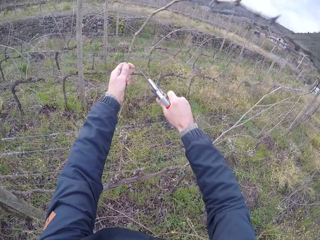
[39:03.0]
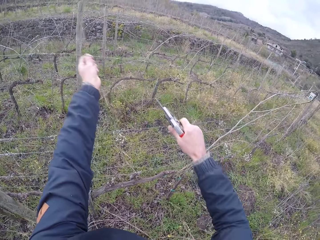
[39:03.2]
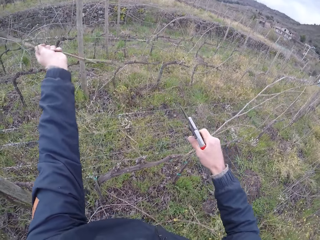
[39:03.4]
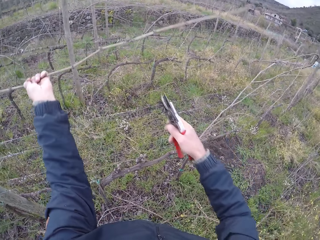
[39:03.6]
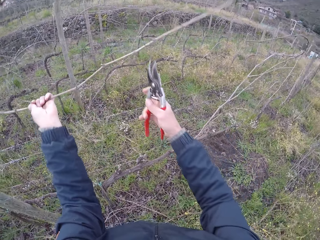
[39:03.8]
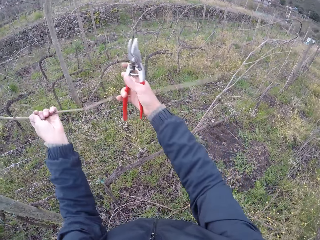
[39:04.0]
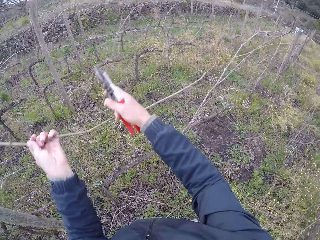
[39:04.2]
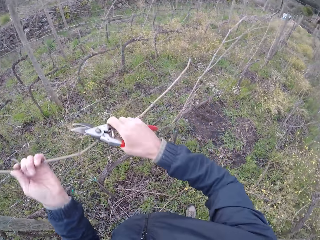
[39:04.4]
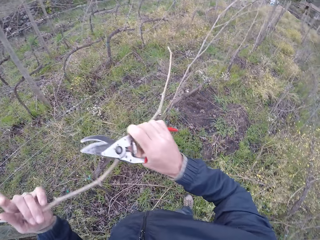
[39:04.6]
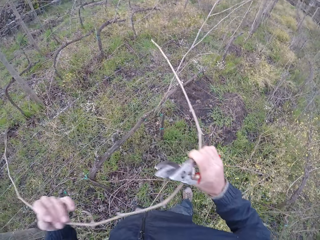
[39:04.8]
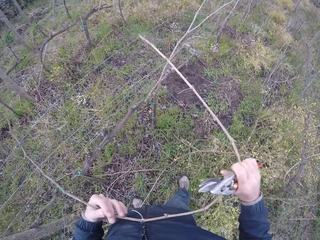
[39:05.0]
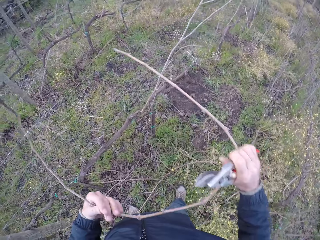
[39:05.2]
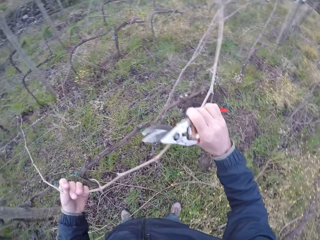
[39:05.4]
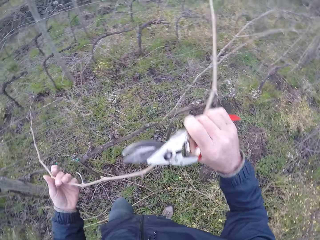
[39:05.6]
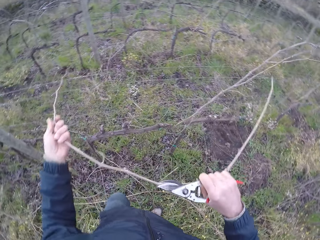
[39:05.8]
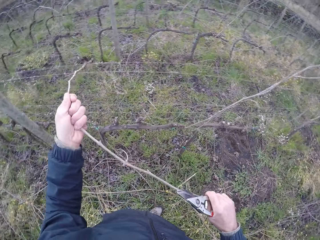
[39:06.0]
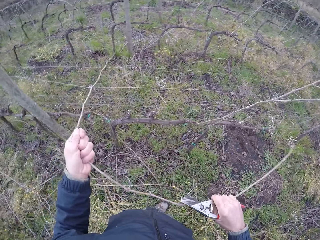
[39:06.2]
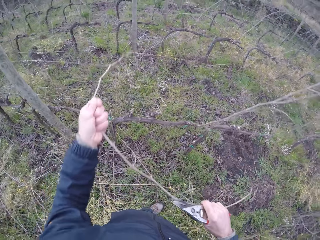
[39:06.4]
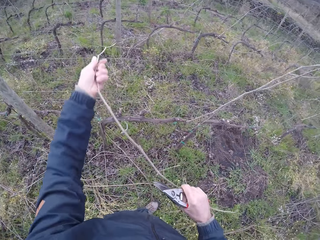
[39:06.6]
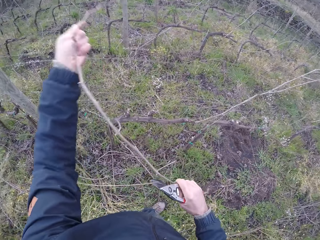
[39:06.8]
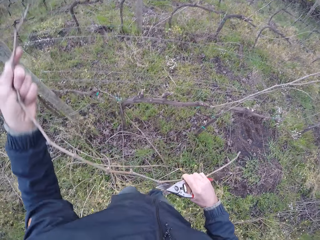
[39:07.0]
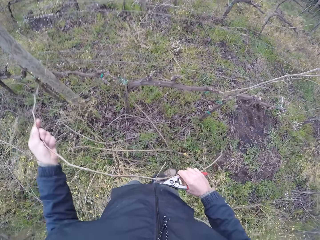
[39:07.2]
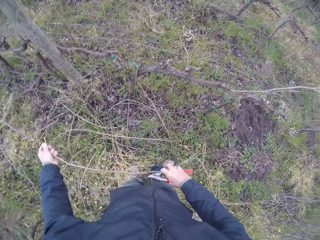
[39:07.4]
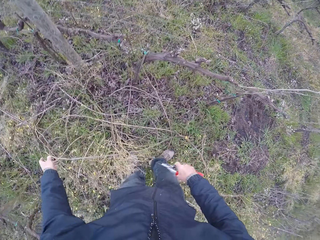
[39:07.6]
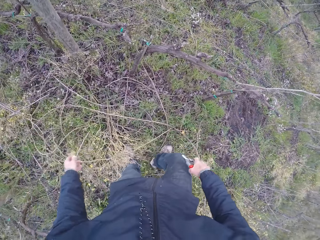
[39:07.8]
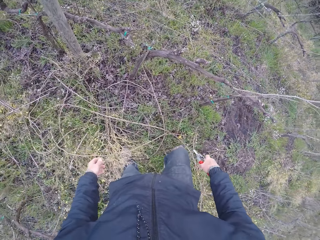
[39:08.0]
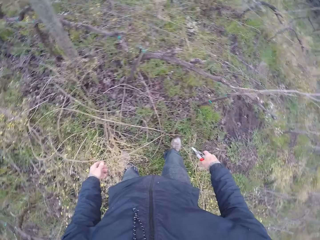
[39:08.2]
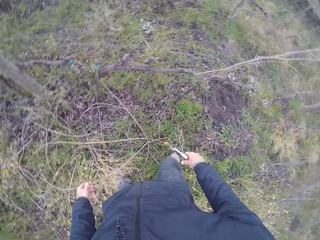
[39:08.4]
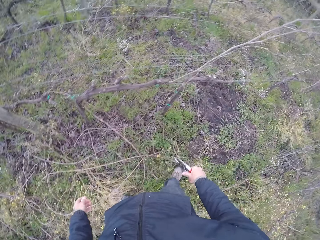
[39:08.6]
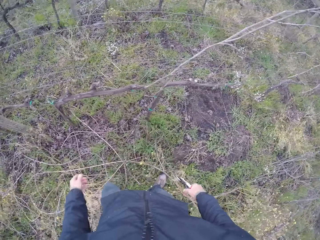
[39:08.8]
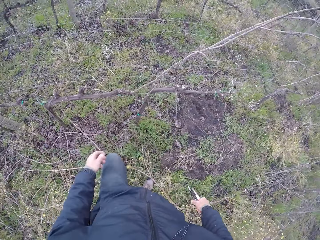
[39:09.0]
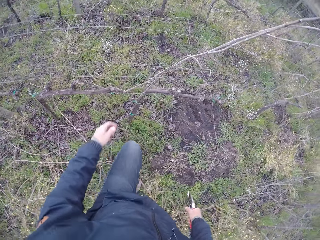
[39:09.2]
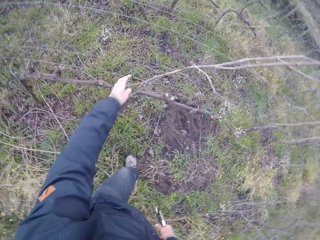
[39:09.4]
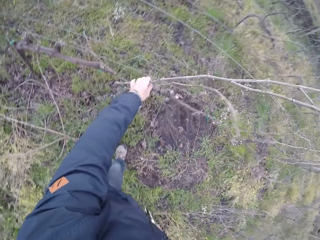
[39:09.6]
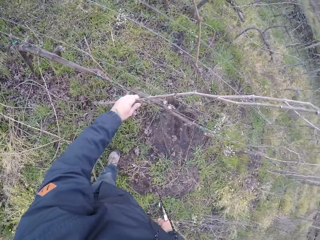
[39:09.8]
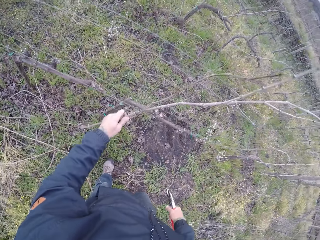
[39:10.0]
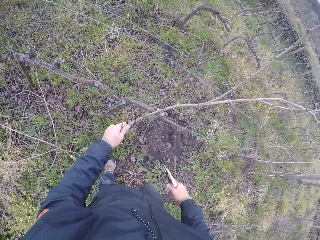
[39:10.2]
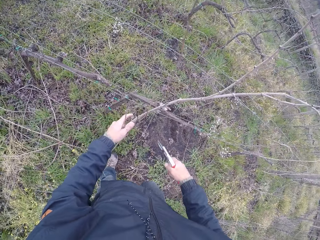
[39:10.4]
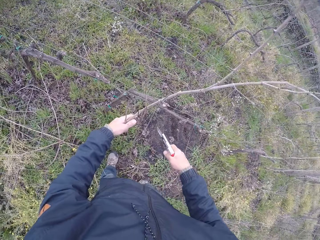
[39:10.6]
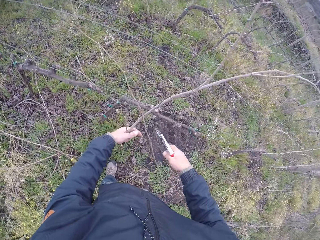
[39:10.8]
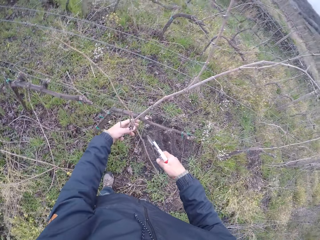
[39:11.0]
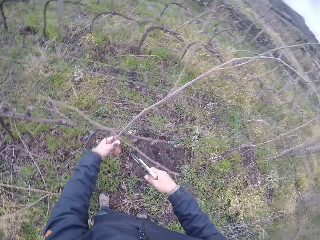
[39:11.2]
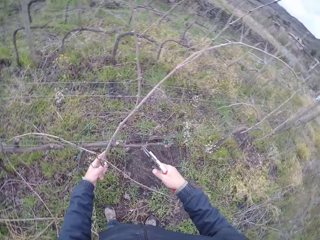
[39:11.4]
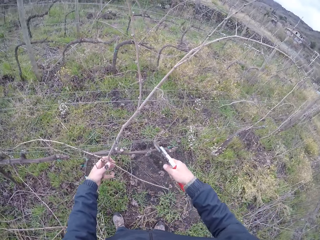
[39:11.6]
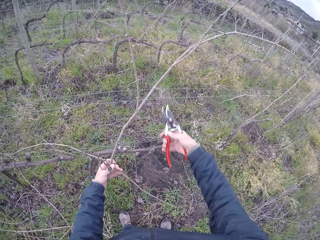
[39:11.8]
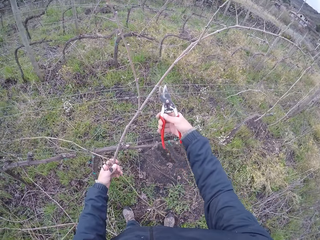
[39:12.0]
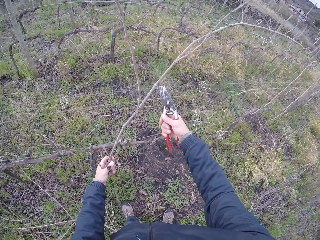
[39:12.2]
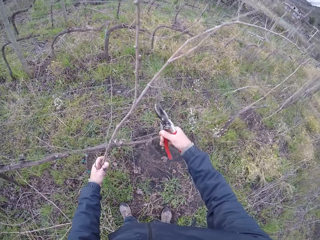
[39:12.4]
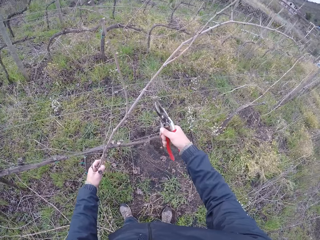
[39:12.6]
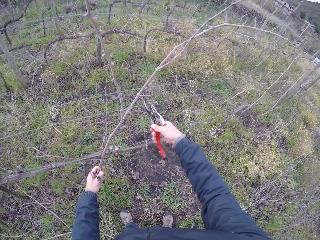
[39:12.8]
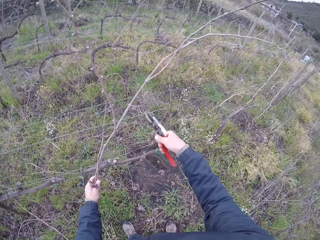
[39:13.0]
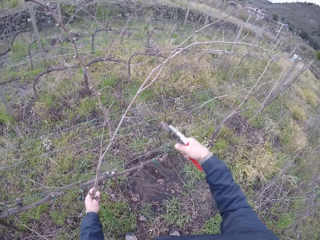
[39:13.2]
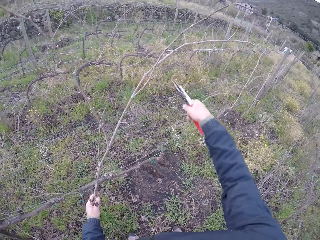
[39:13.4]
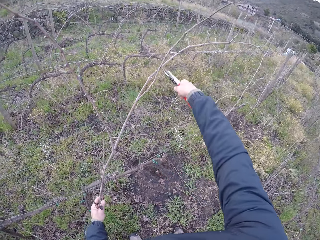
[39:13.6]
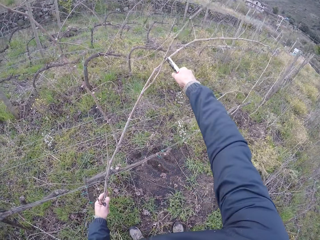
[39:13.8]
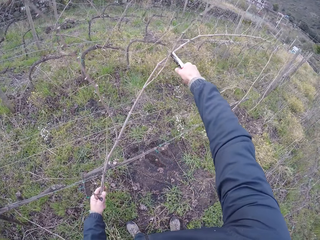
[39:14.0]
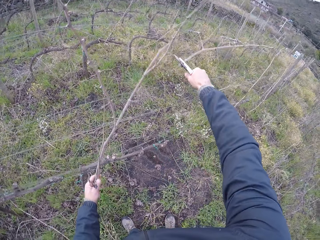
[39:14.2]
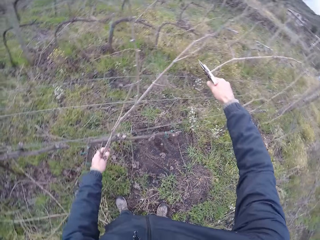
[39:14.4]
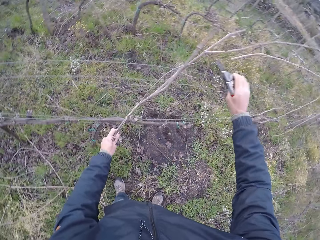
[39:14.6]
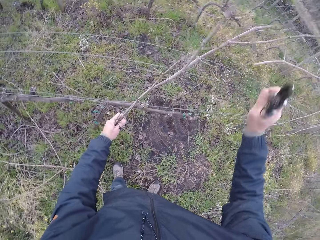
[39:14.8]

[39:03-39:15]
The camera wearer holds a twig on the fence with his left hand. He cuts the twig on the fence with the pruner in his right hand. He removes the twig from the fence with both hands. He drops the twig on the ground with both hands. He drags two twigs on the fence with his left hand. He cuts some creepers off the twigs with the pruner in his right hand.

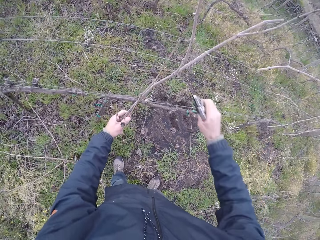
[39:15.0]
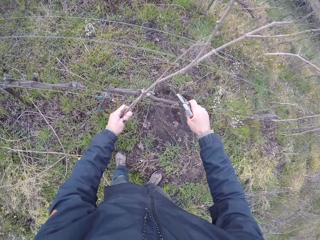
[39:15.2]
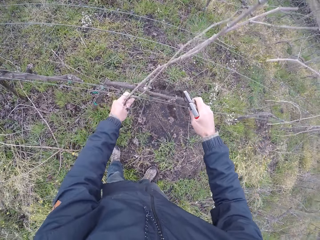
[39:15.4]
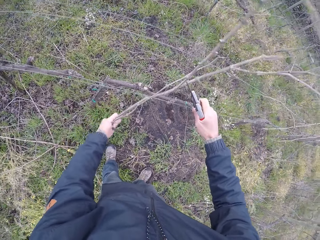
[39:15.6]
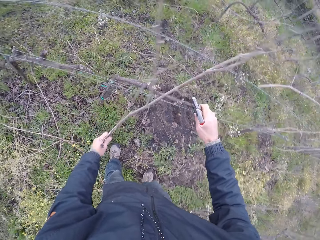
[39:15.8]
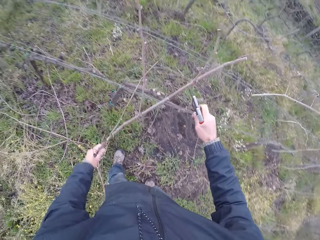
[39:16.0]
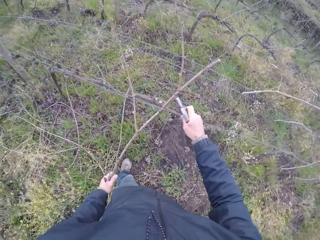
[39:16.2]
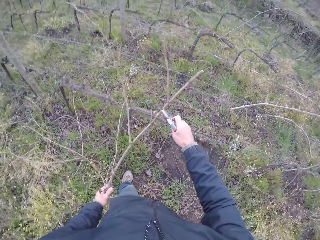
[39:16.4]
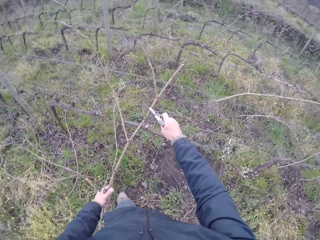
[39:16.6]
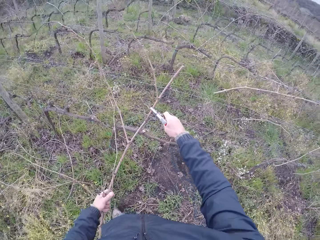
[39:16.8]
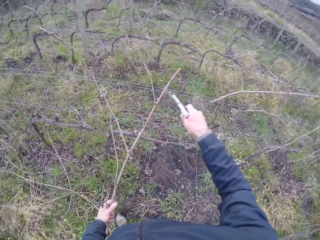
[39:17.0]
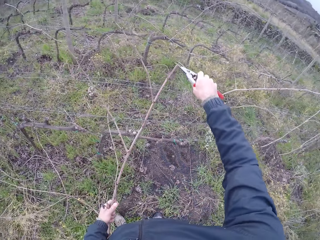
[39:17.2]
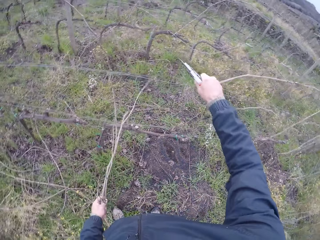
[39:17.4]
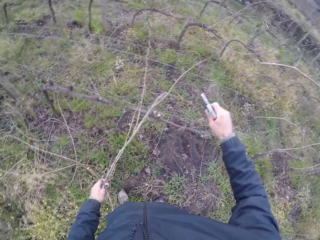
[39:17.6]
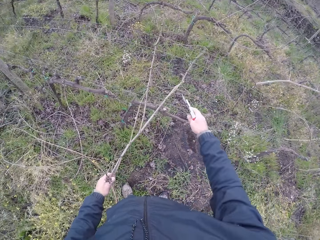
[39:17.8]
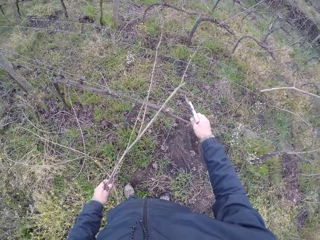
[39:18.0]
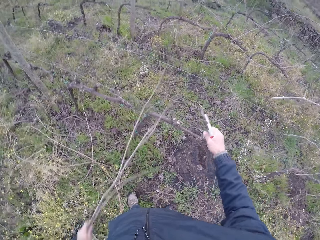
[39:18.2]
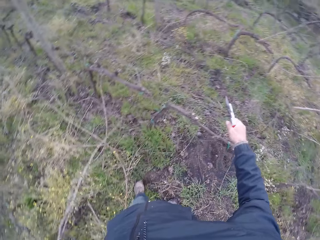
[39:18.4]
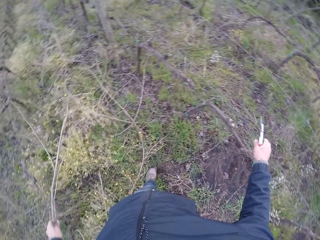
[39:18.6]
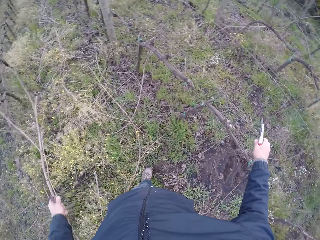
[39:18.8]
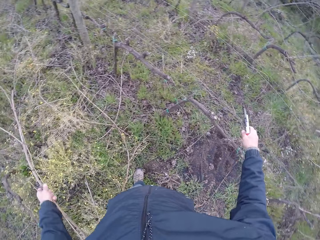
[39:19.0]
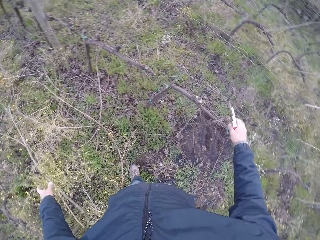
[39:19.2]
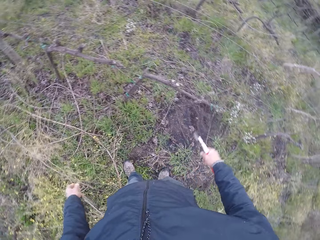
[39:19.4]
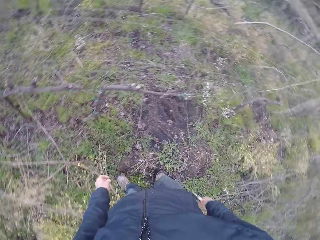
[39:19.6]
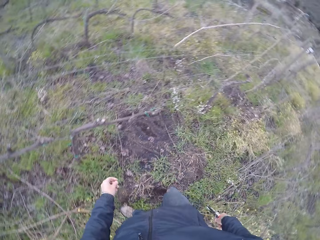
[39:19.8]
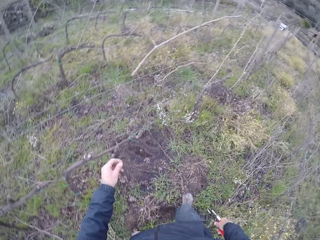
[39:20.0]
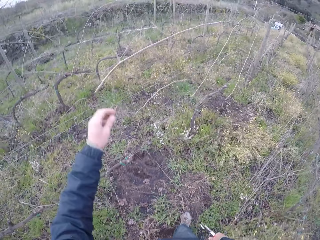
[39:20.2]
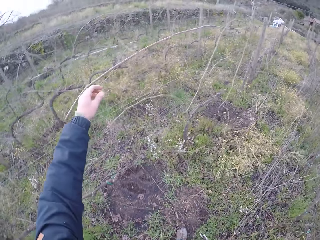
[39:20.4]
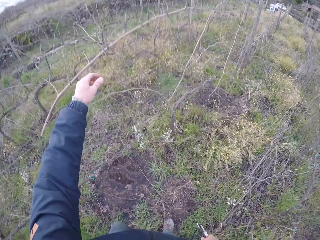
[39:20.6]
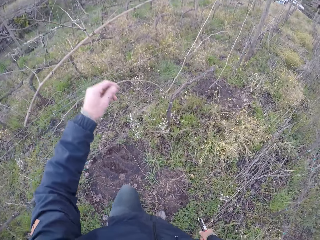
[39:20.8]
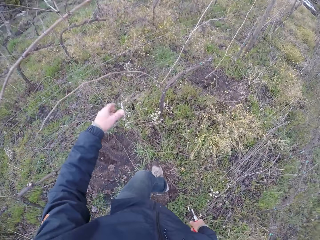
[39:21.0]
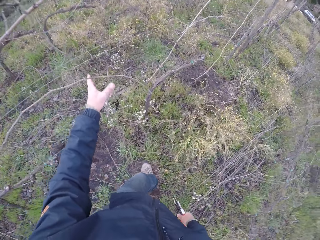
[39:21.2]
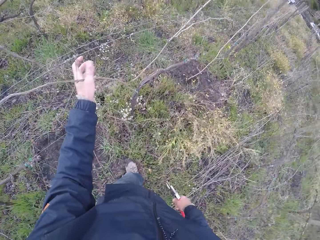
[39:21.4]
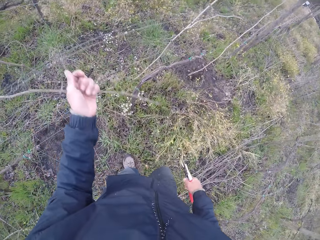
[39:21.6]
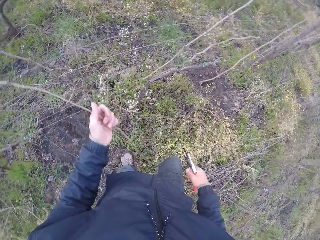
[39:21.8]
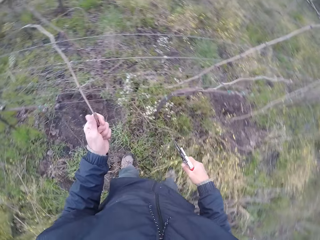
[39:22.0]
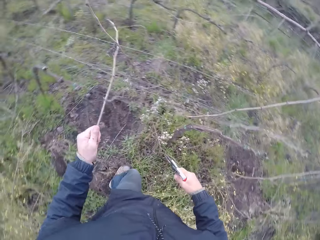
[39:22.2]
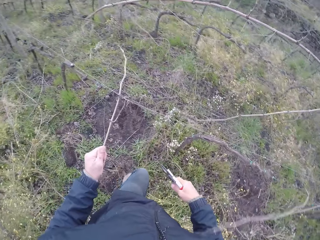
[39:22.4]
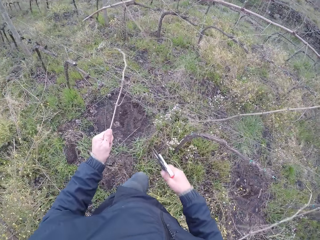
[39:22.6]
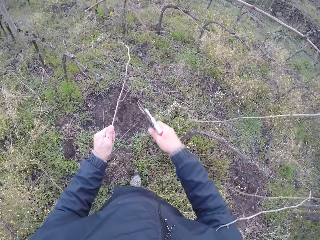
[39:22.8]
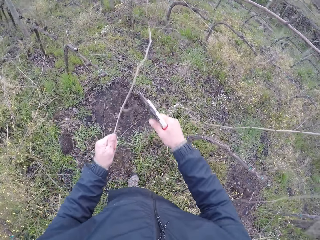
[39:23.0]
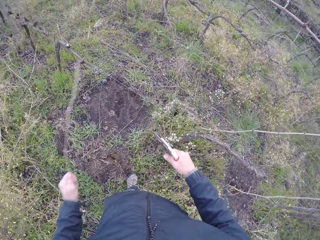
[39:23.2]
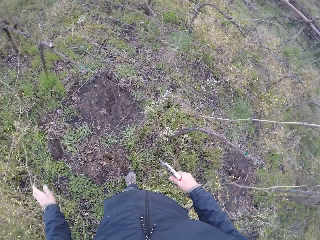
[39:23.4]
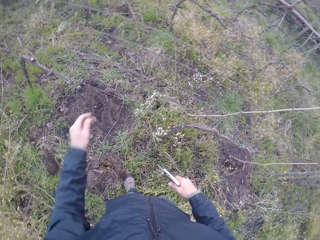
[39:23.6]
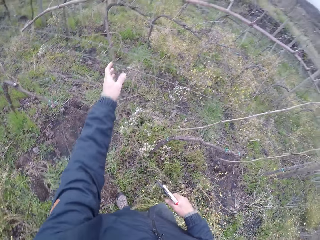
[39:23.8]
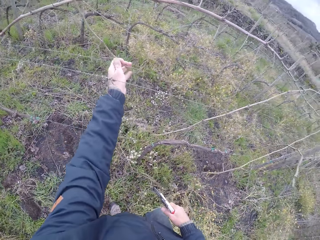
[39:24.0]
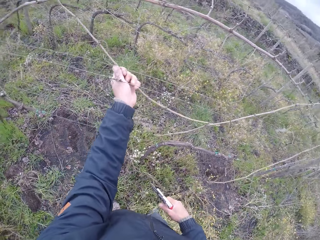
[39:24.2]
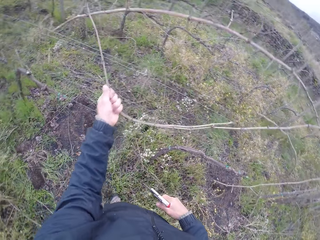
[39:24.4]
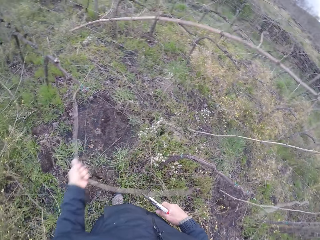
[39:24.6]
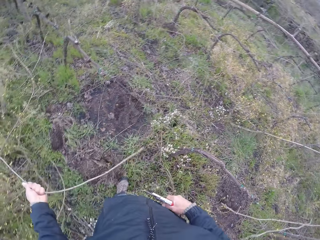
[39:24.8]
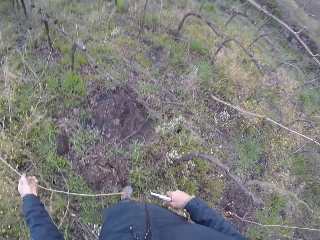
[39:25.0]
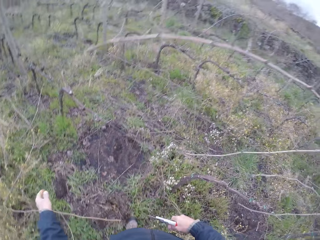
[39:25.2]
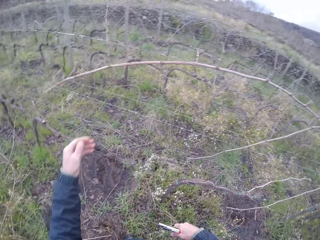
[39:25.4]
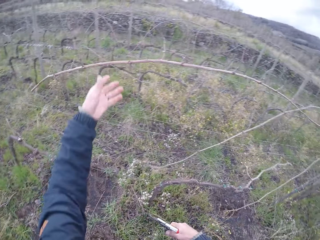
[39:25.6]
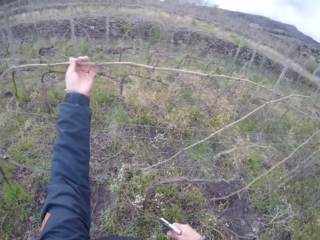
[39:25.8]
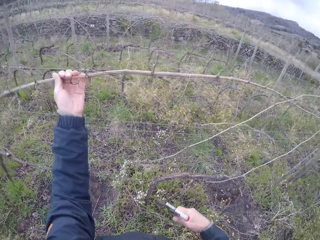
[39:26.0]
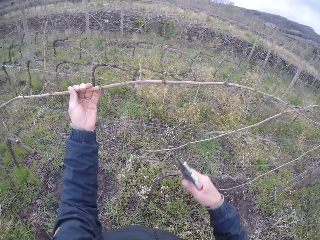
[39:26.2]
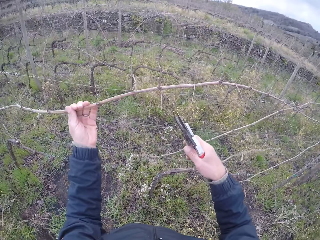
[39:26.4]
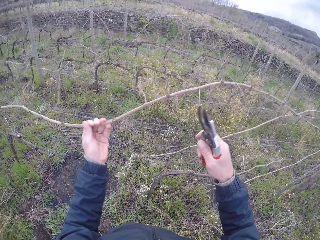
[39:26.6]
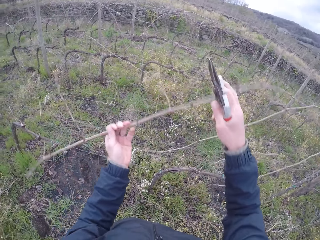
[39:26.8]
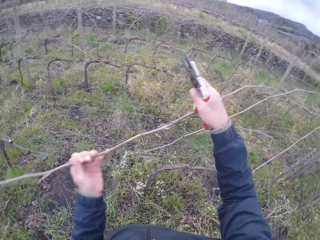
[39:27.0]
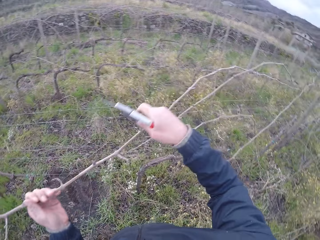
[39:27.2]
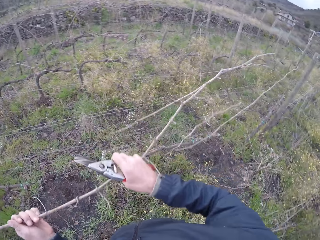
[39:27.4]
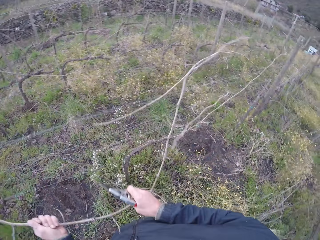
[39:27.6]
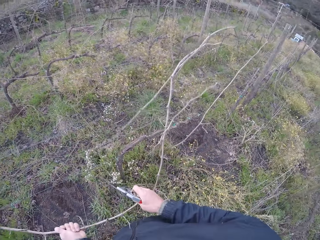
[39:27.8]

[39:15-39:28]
The camera wearer removes the twigs from the fence with both hands. He drops the twigs on the ground with his left hand. He walks along the fence. He drags a twig on the fence with his left hand. He cuts a branch of the twig with the pruner in his right hand. He removes the twig from the fence with his left hand. He removes a twig on the fence with his left hand. He drops the twig on the ground with his left hand. He drags a twig on the fence with his left hand. He drags the twig with both hands.
